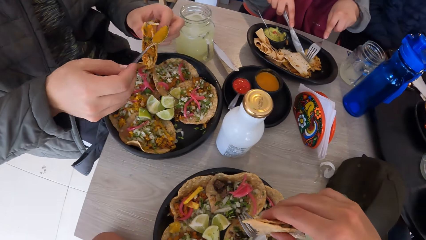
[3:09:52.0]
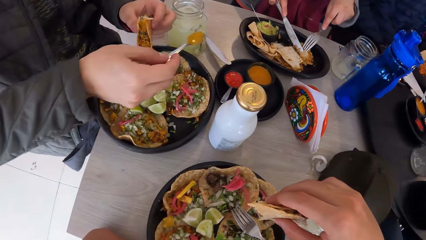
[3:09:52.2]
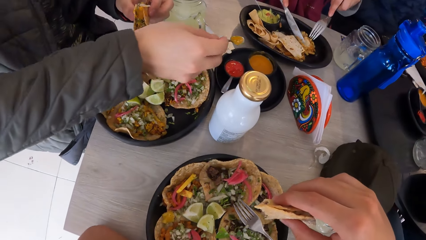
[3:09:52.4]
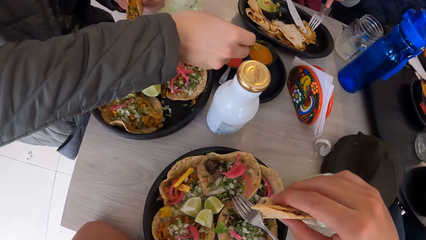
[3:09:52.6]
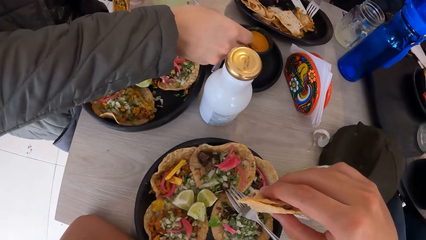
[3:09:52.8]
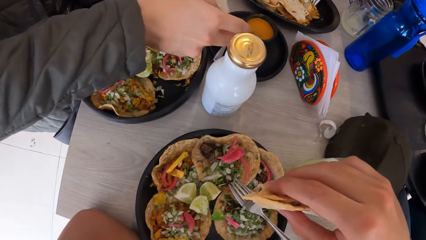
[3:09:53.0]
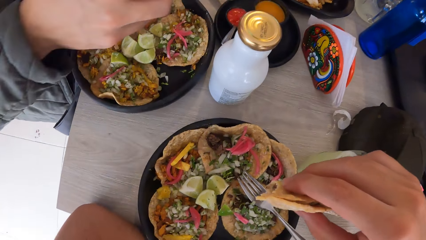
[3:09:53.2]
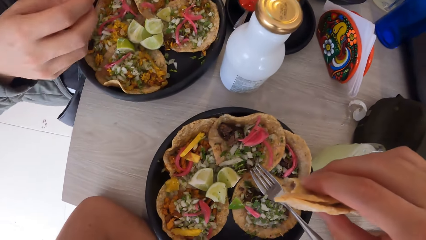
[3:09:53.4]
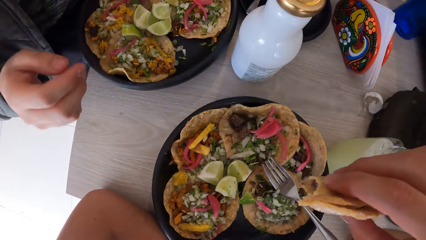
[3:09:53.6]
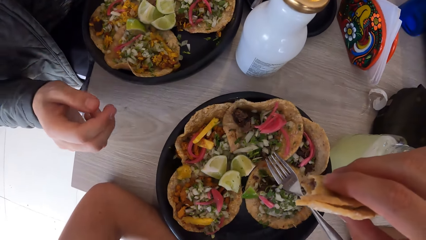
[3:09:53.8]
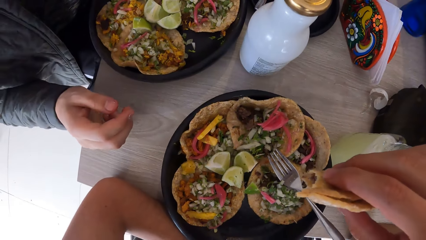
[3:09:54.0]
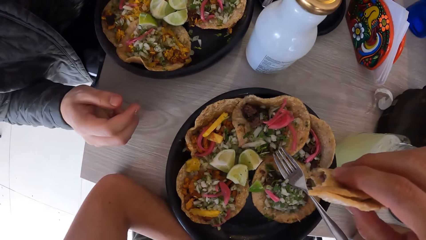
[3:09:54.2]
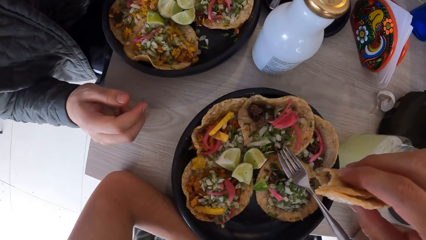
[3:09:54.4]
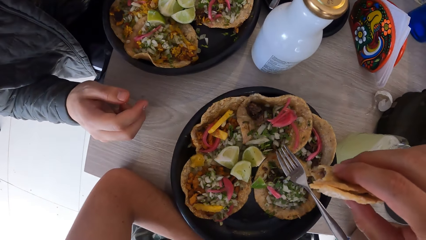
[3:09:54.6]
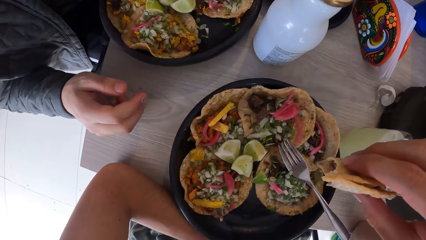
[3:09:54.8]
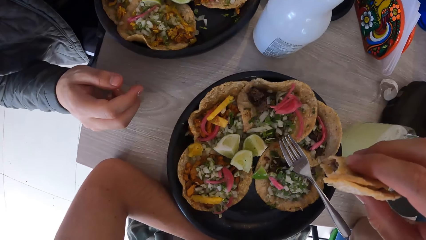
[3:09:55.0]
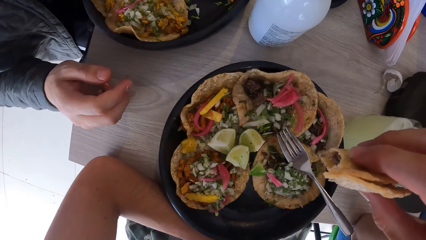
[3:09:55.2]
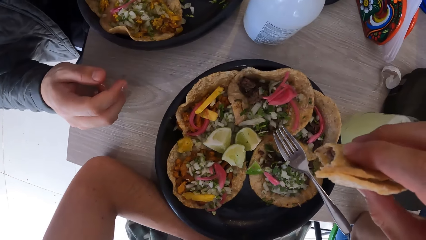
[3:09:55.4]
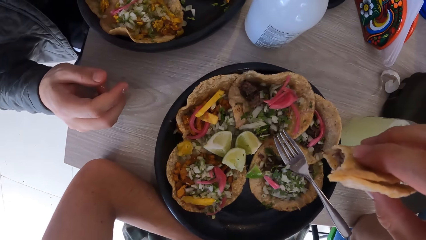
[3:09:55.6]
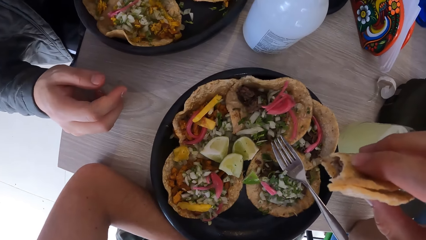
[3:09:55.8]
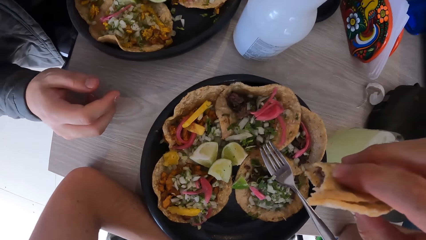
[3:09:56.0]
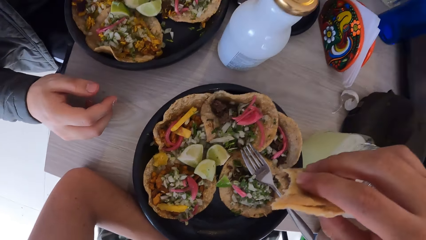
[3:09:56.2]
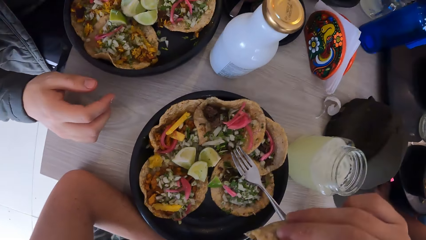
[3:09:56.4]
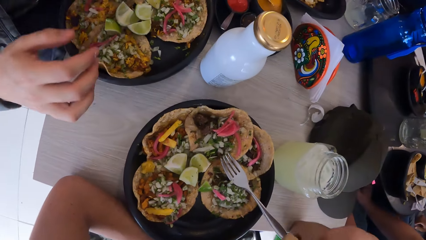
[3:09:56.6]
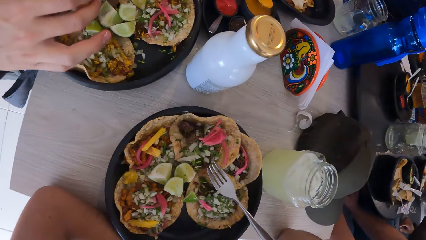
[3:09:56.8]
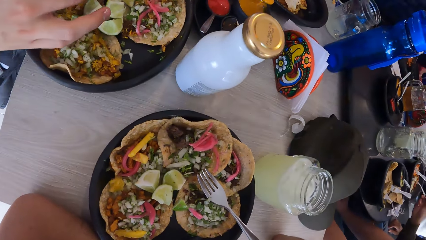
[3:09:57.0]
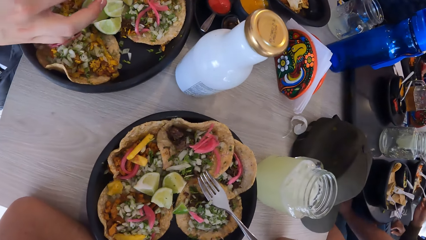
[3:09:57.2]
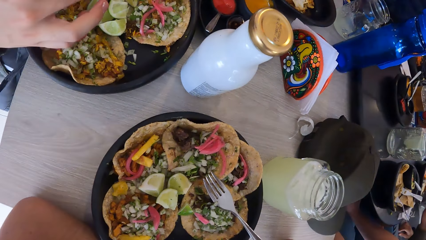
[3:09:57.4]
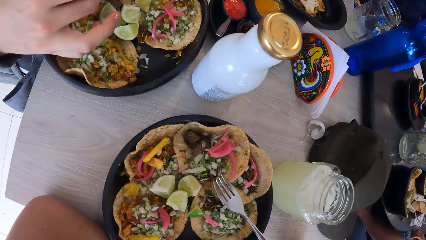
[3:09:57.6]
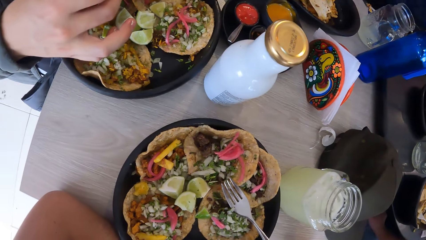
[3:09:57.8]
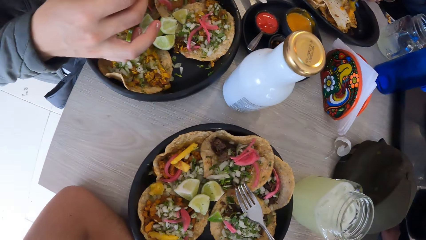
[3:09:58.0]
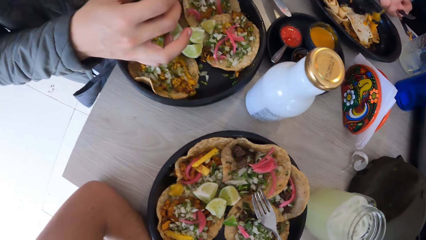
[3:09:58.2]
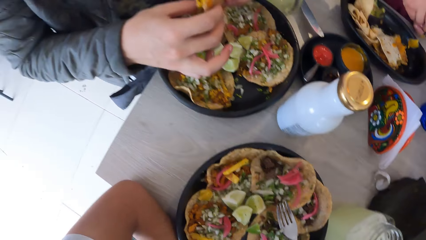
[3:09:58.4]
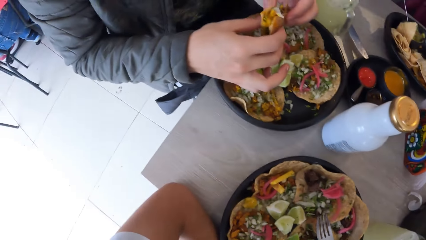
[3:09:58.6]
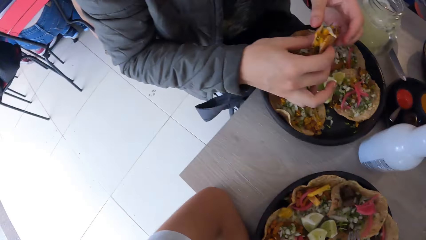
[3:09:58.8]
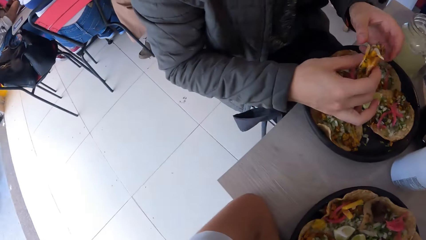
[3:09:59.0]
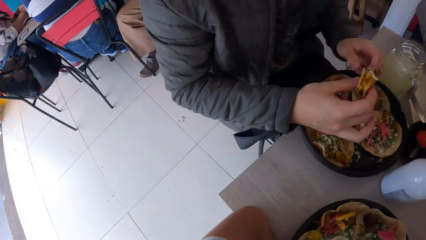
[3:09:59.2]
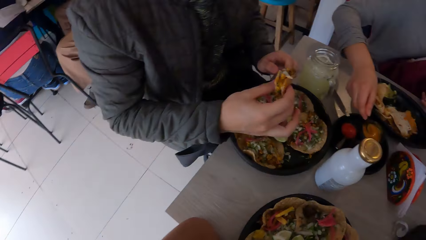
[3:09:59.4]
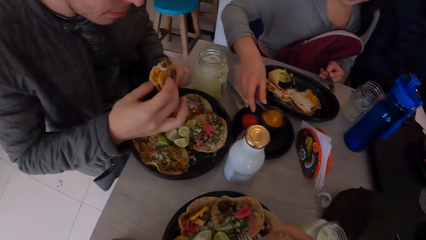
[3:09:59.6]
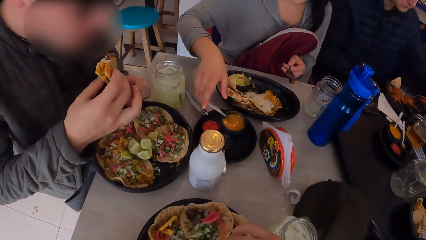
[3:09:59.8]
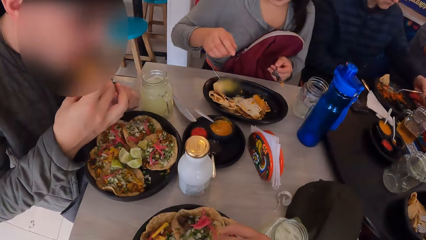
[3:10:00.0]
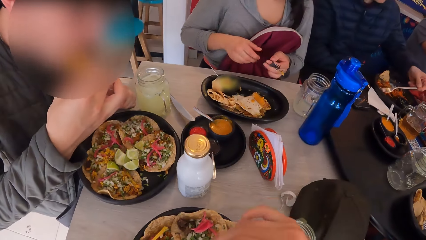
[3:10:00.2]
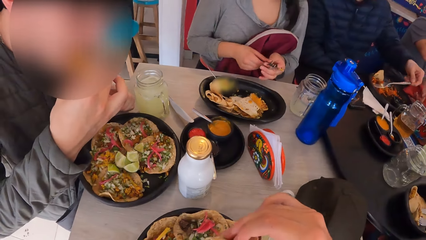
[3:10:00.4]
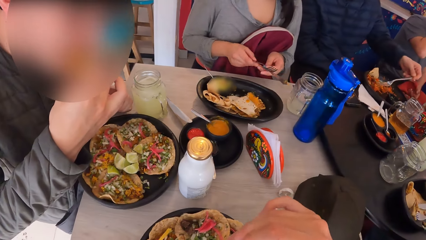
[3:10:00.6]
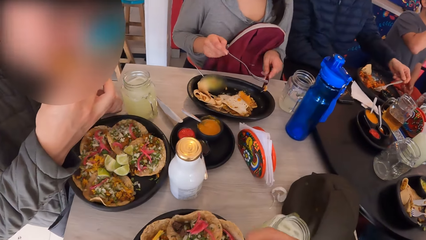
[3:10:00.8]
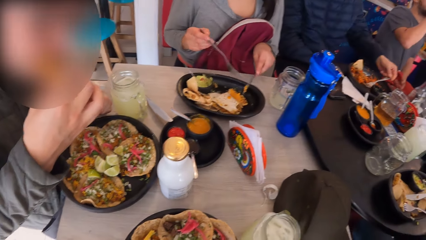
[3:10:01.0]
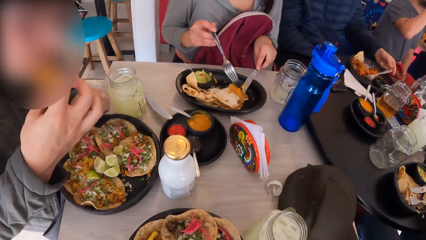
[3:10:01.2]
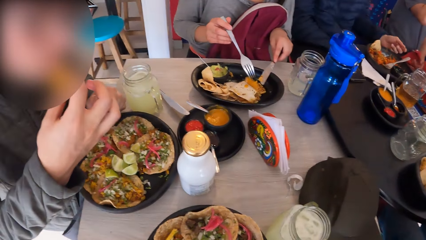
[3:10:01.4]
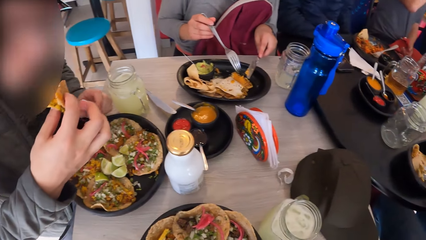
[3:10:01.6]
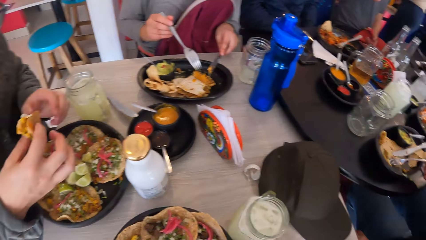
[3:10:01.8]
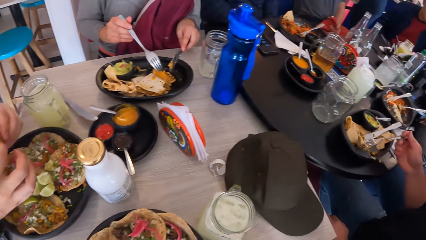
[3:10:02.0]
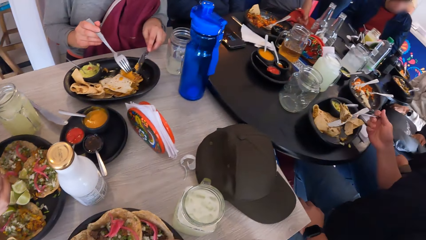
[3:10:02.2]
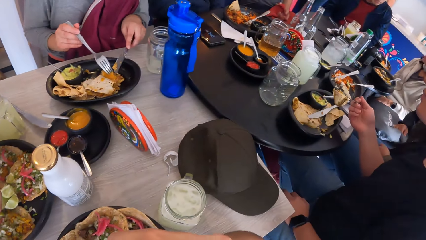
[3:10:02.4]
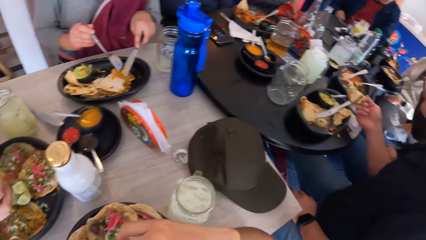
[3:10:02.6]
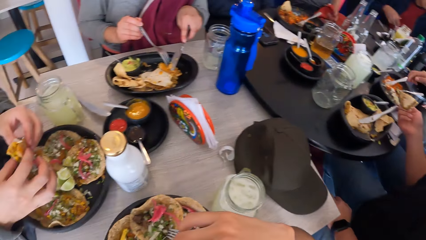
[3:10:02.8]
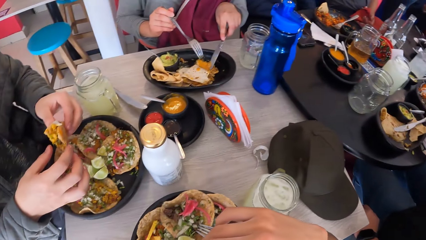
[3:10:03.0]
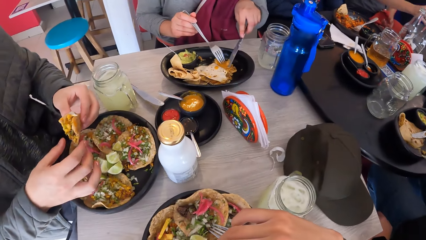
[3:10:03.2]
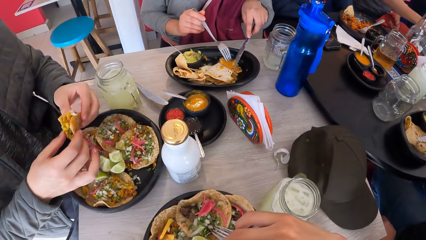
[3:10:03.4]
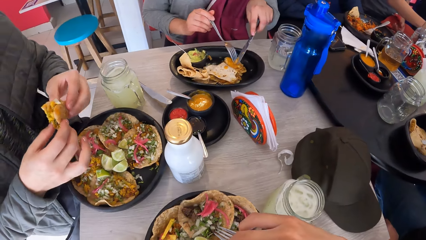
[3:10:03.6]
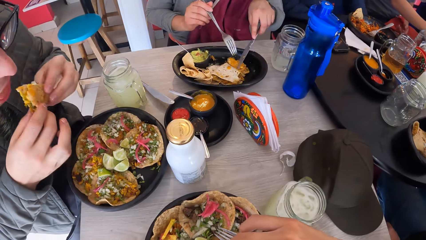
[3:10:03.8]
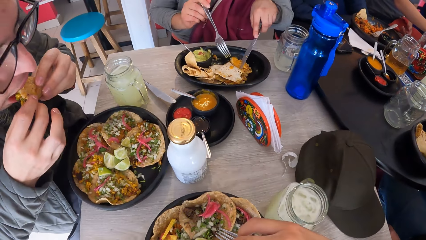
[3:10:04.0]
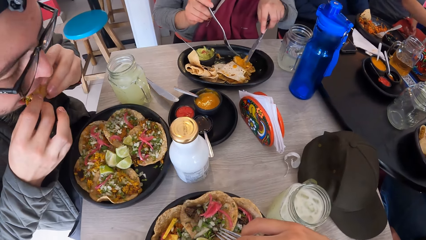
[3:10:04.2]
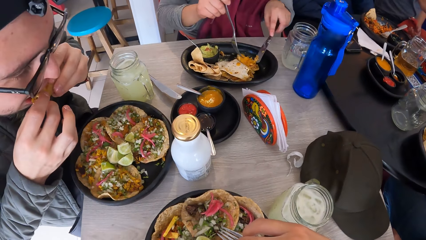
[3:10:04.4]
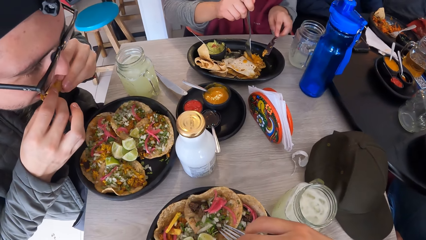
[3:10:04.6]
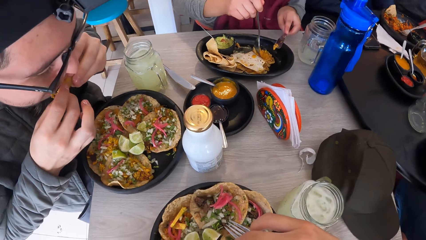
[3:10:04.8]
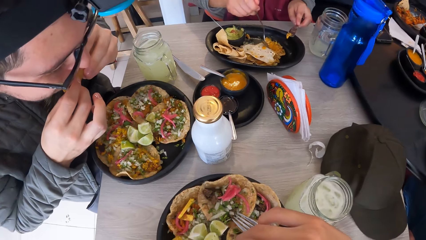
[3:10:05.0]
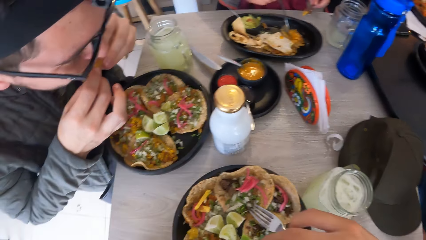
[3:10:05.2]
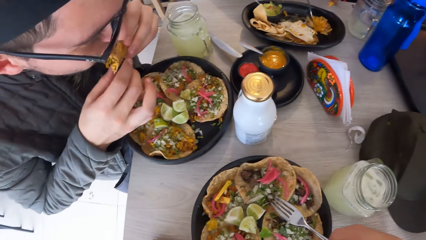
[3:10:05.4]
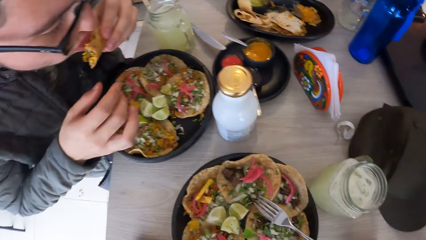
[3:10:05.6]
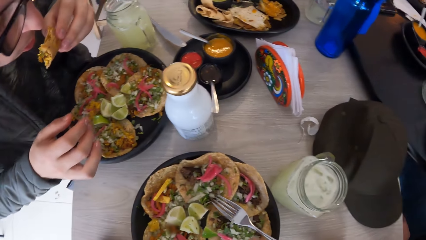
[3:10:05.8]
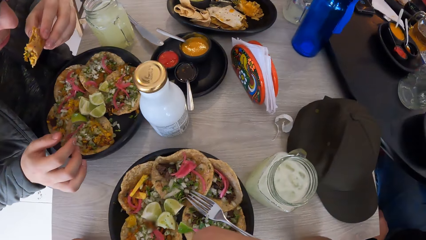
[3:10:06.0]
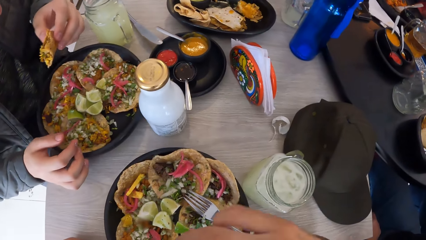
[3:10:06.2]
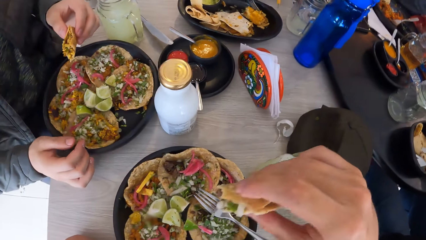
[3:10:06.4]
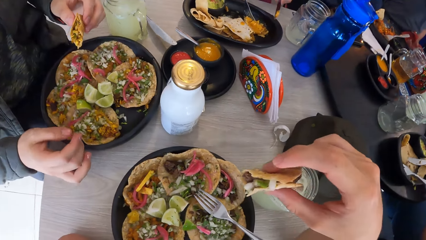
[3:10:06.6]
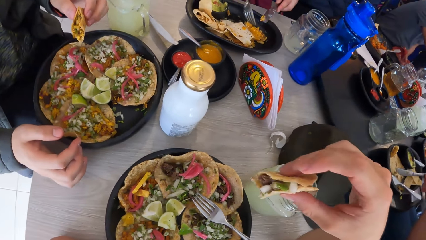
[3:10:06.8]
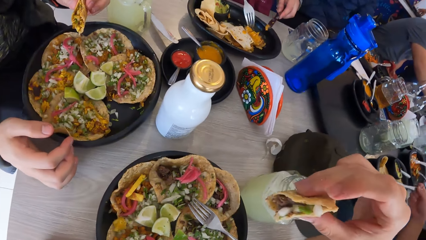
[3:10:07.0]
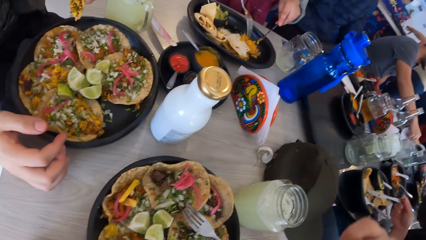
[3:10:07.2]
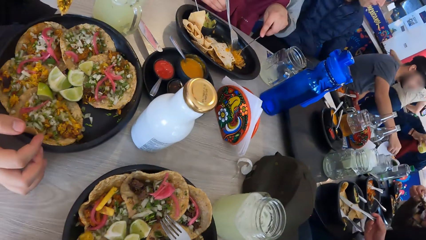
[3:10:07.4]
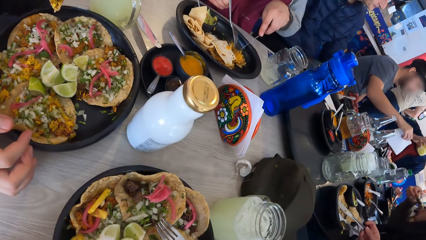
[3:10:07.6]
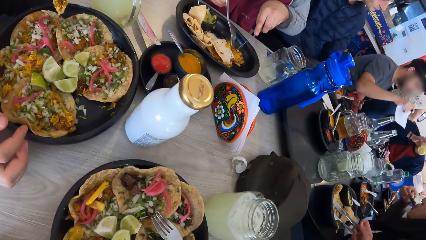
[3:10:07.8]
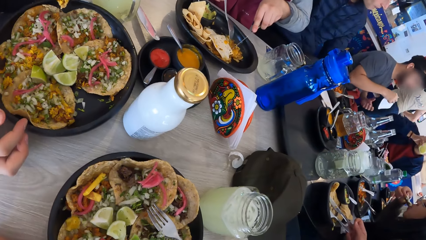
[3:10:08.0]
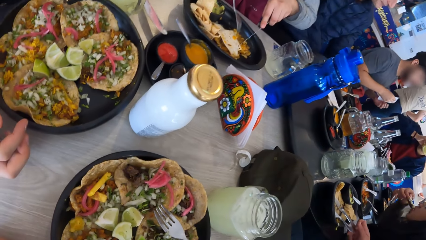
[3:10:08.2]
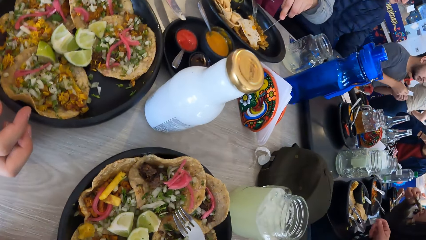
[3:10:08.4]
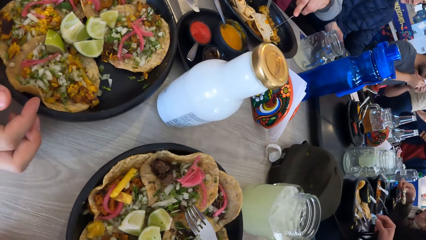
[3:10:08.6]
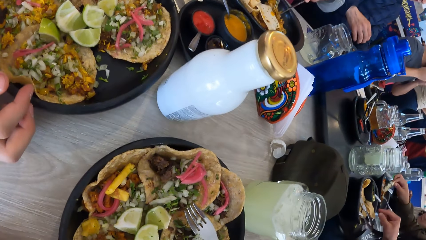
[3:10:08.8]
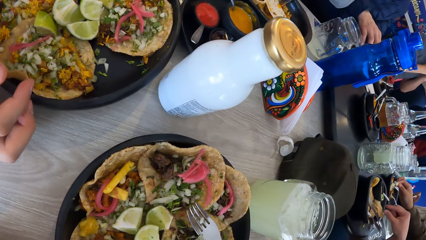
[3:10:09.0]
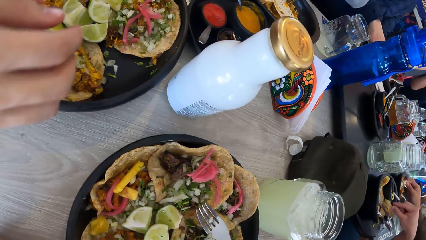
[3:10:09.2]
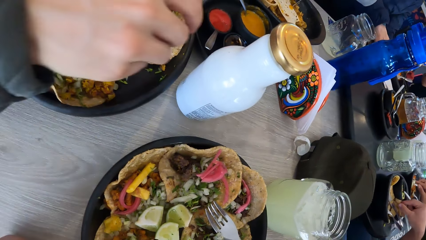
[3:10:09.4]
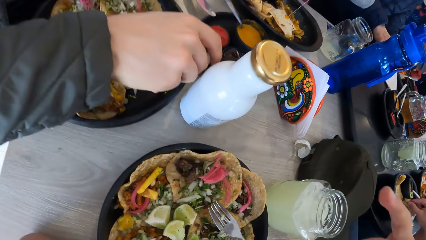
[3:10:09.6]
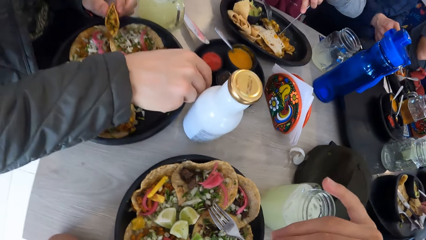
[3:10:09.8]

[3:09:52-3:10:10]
A man drops the spoon in the bowl on the table with his right hand. The man places his right hand on the table. A woman serves sauce from the bowl on the table with the spoon in her right hand. The man removes his right hand from the table. The camera wearer eats roti. The woman puts sauce in the taco on the plate on the table with the spoon in her right hand. The camera wearer looks around the restaurant. The man eats the taco or roti from the plate with both hands. The woman drops the spoon on the bowl on the table with her right hand, and passes the fork in her left hand to her right hand. The camera wearer eats roti. Another woman picks up taco from the plate on the table with the fork in her right hand. The first man eats the roti. Another man picks up a piece of paper towel from the table with his right hand. The camera wearer eats taco from the plate on the table with his right hand. The other man wipes his mouth with the piece of paper towel in both hands.
